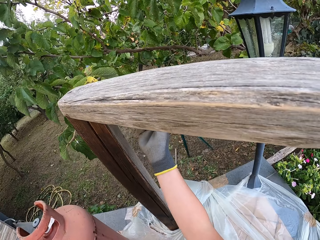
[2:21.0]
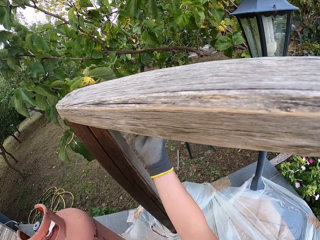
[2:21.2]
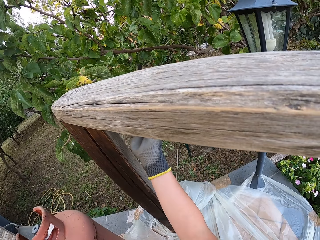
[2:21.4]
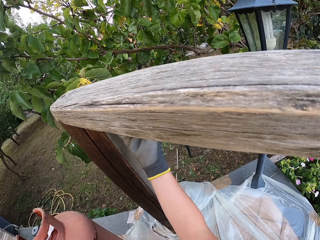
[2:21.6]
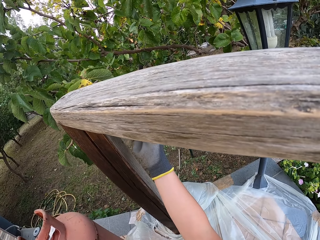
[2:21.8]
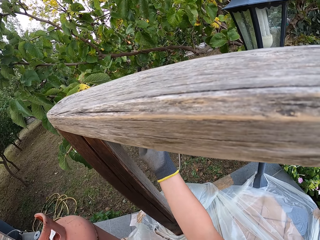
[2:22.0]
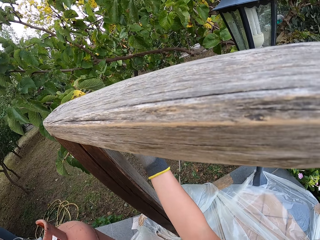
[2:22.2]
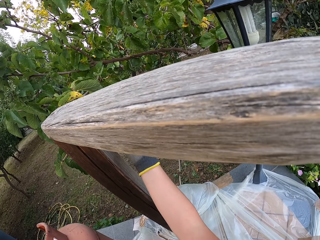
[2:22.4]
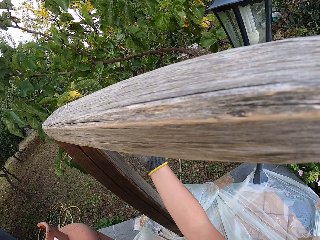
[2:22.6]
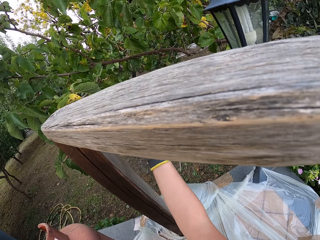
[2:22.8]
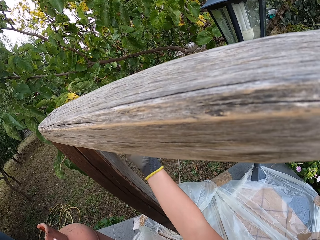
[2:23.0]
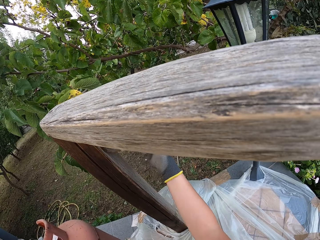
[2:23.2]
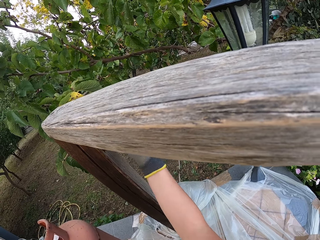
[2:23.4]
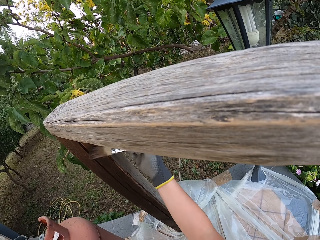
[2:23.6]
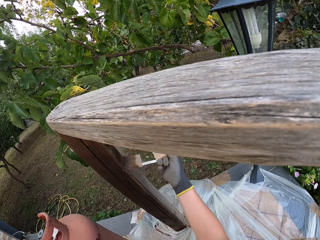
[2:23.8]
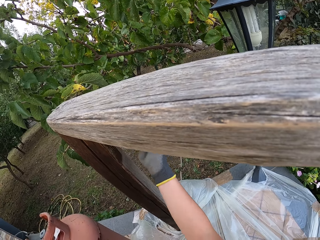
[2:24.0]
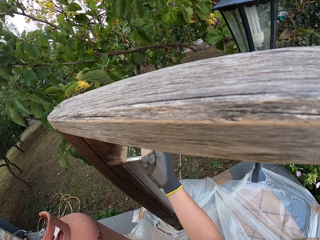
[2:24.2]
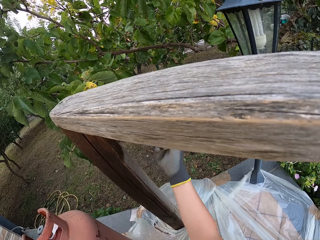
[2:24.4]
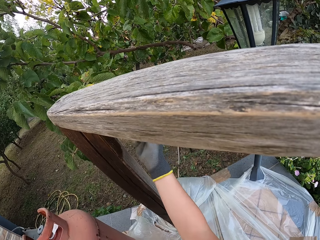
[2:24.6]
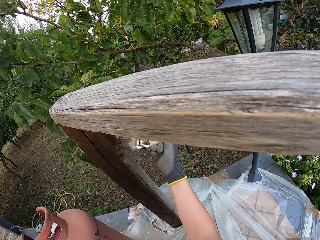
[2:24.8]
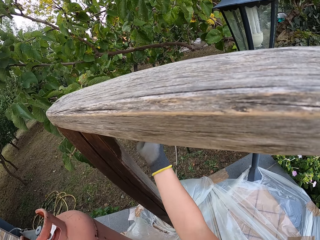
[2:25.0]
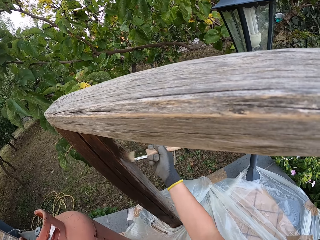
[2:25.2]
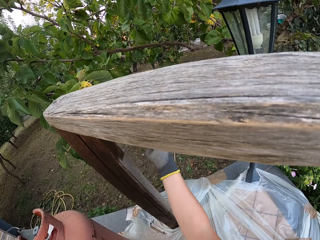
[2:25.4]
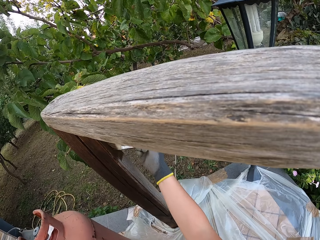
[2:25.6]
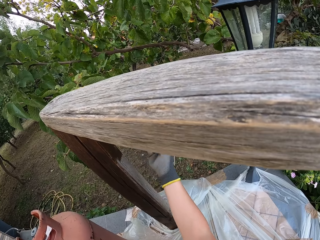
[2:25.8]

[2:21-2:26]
The camera wearer paints the balustrade.

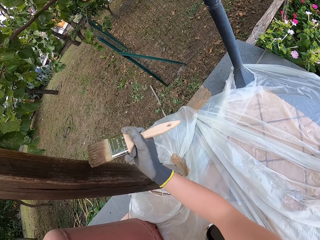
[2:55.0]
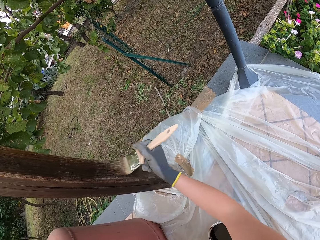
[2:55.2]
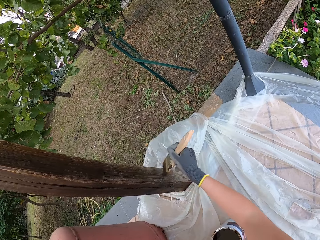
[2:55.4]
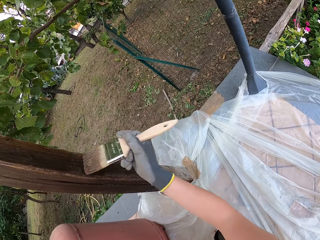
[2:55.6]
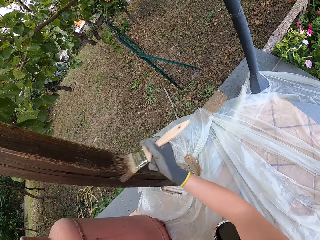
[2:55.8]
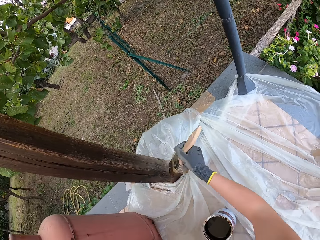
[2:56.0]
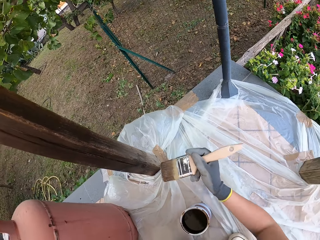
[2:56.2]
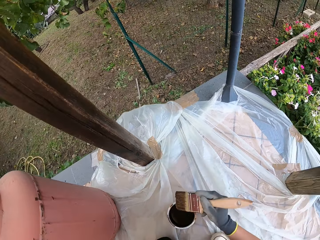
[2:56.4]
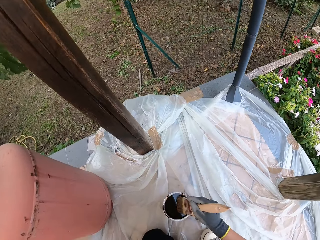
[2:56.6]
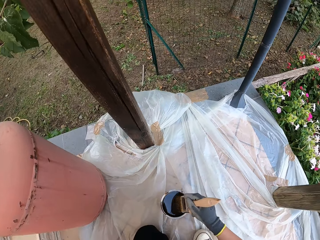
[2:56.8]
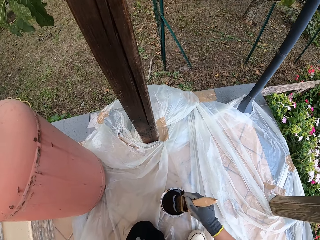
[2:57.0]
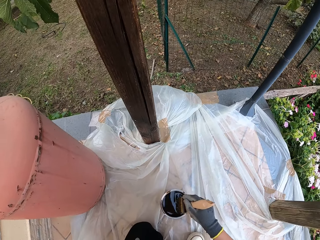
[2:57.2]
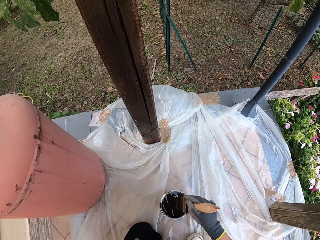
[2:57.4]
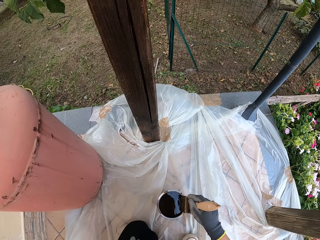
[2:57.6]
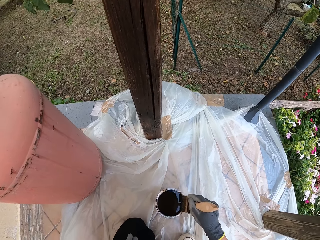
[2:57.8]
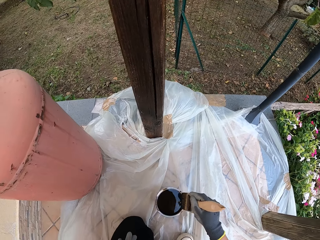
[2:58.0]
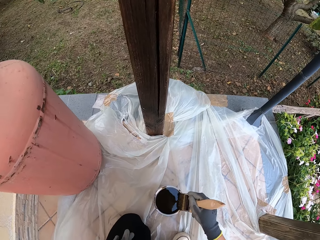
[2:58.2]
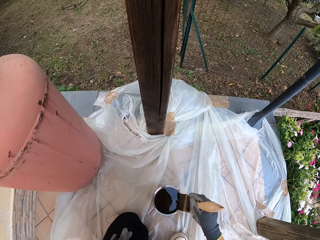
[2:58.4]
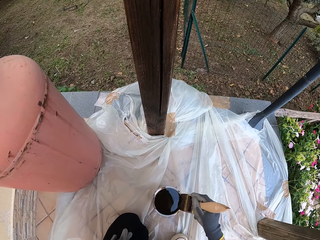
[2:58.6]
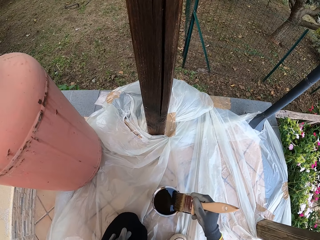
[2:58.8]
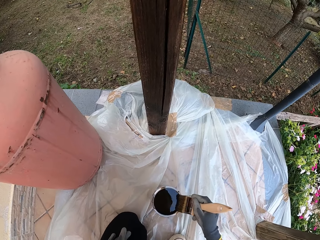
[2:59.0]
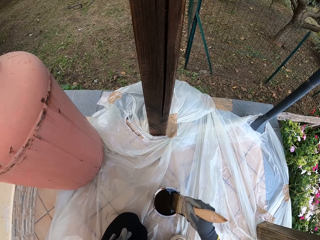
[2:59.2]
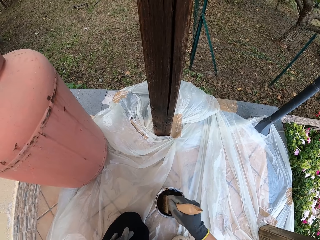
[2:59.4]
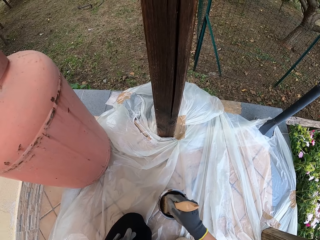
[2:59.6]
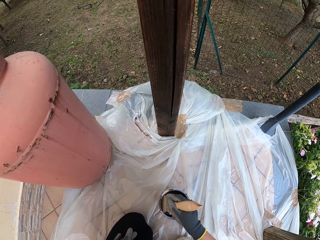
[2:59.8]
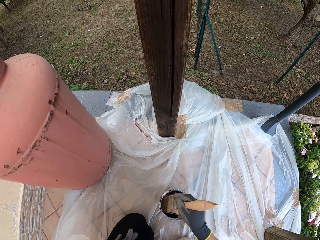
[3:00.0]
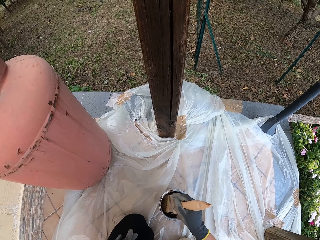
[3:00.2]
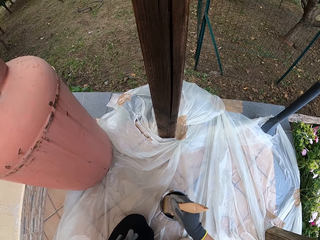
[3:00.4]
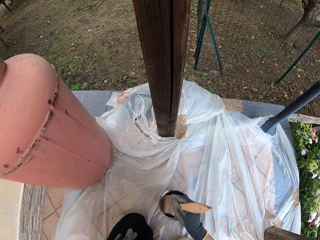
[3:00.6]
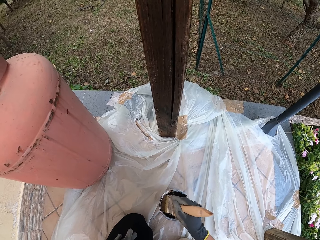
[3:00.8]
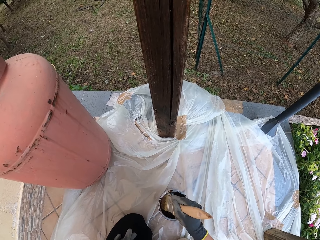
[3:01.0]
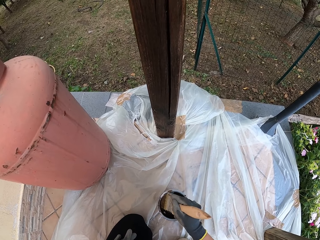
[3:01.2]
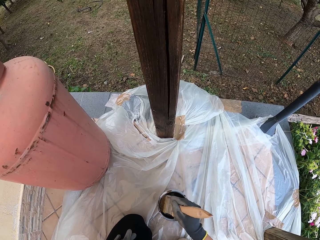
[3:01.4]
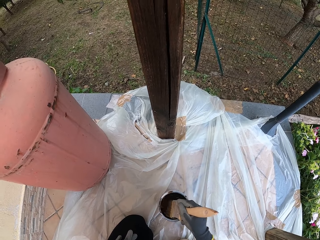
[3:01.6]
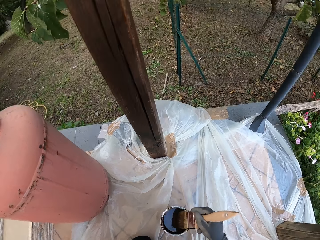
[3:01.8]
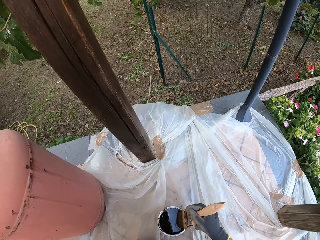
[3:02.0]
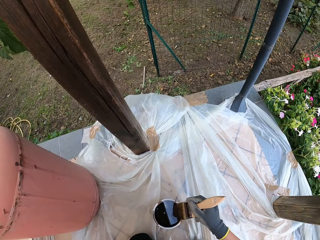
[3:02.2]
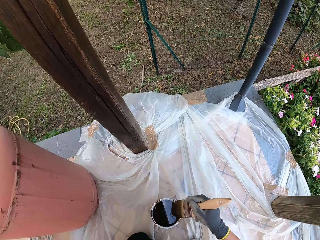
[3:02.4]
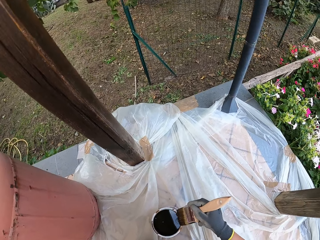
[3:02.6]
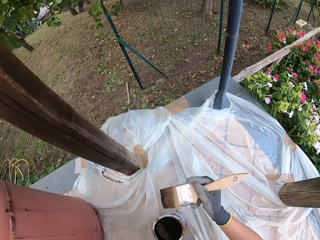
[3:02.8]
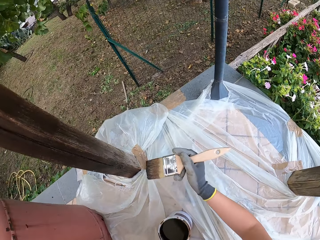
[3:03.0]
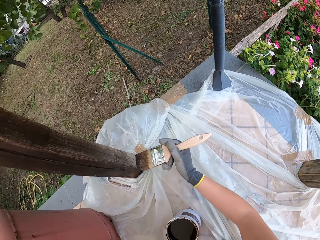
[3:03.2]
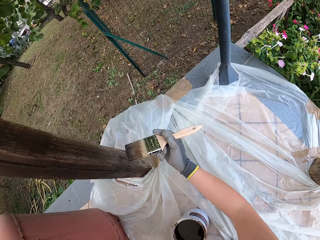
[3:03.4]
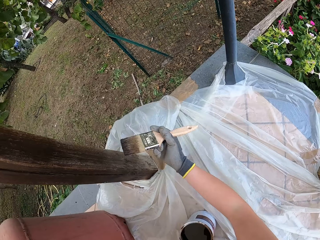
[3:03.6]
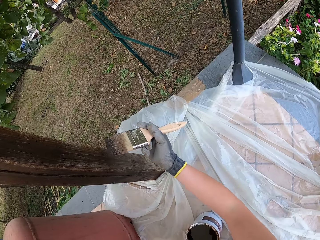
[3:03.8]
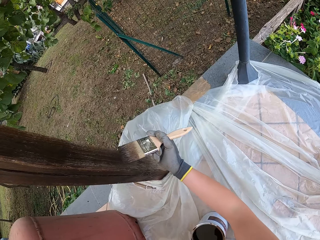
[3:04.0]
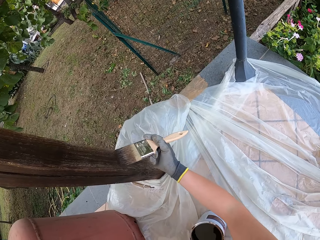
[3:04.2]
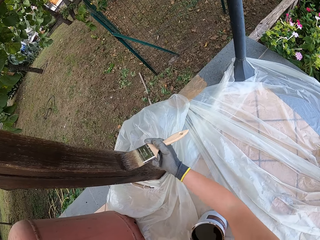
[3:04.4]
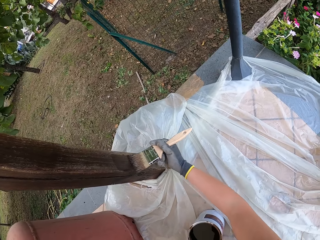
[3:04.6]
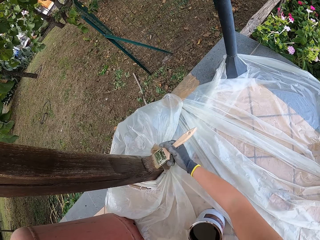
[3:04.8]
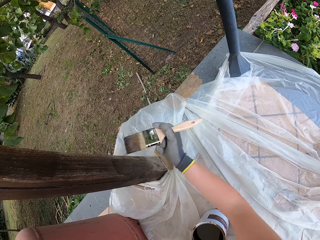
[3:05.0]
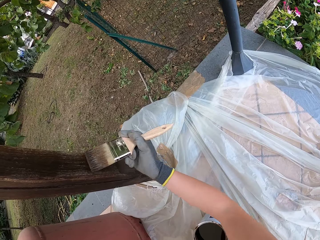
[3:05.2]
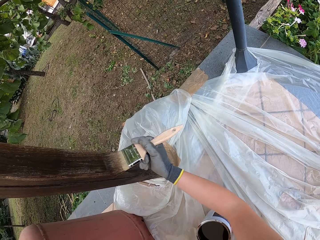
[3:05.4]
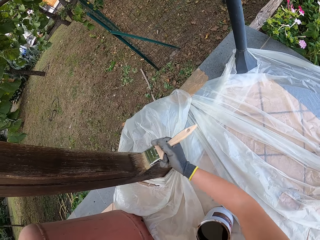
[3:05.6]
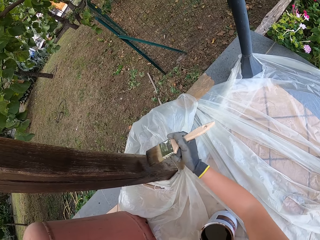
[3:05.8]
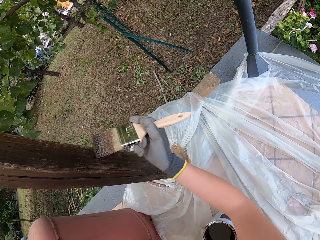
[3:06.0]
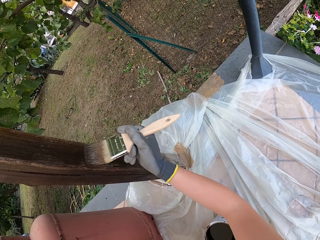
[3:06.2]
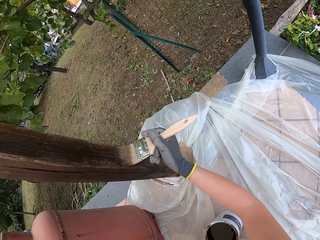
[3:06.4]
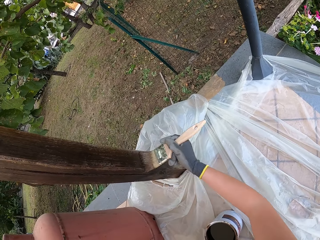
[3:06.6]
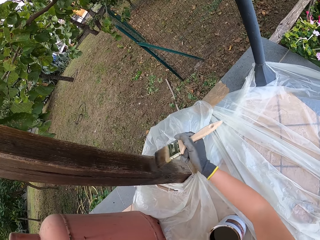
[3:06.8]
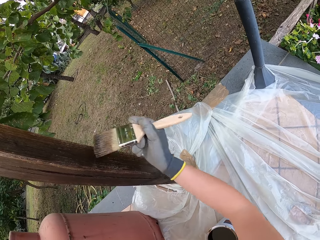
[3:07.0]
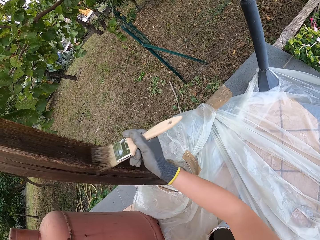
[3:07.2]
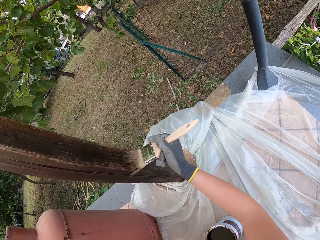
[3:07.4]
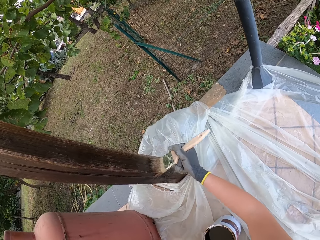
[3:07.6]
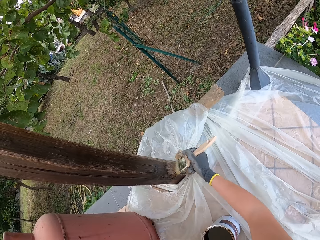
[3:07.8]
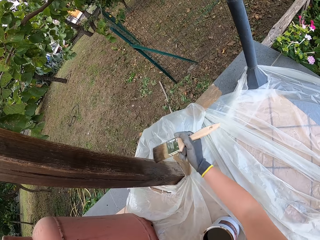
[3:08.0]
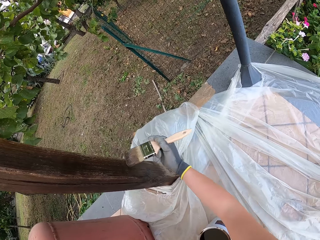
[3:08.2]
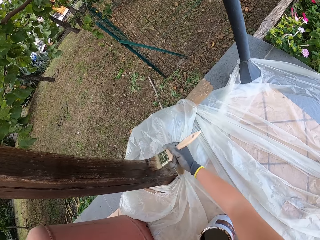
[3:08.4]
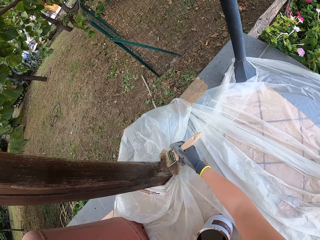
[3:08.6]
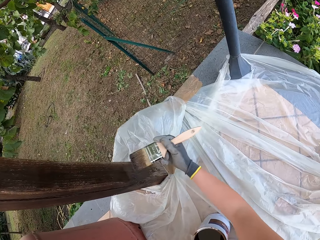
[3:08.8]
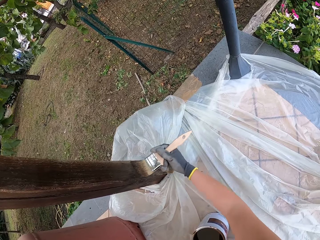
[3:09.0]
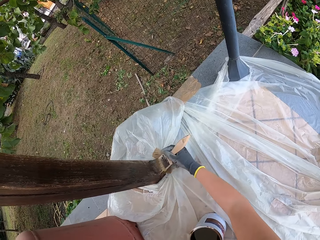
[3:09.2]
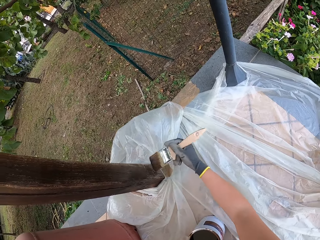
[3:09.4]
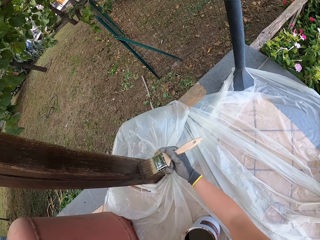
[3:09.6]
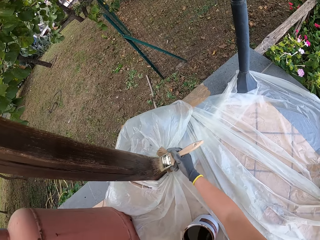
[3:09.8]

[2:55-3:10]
The camera wearer draws paint from the paint can with a paint brush. They paint the balustrade.

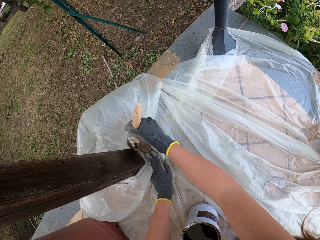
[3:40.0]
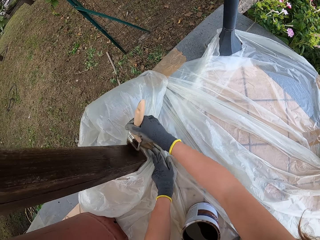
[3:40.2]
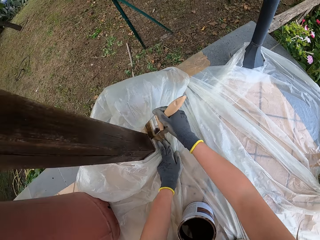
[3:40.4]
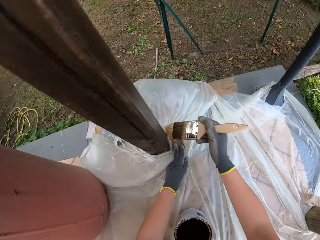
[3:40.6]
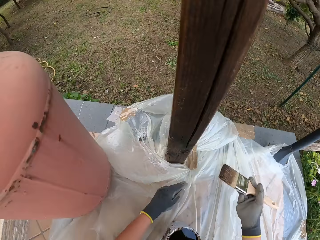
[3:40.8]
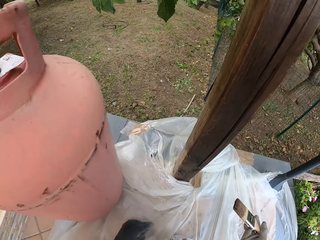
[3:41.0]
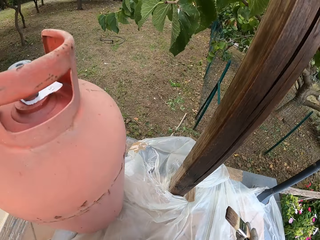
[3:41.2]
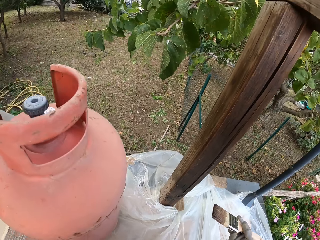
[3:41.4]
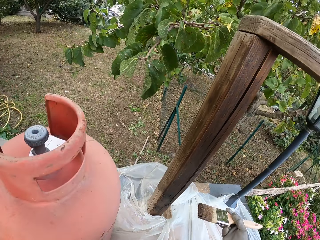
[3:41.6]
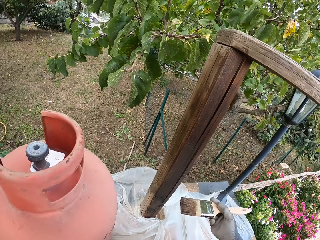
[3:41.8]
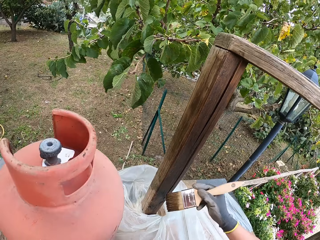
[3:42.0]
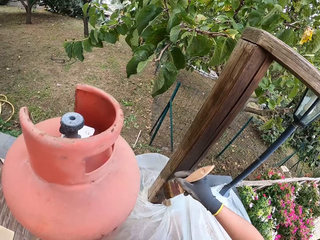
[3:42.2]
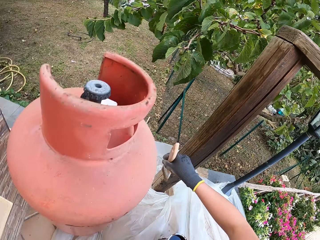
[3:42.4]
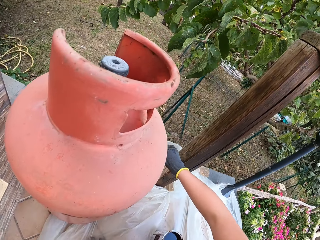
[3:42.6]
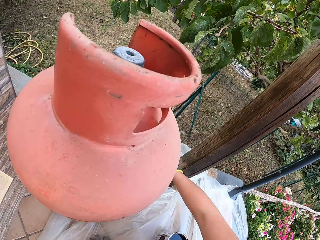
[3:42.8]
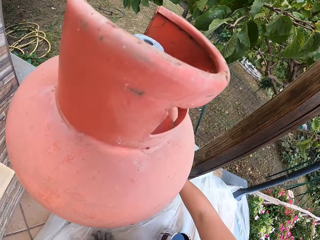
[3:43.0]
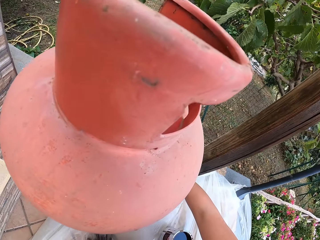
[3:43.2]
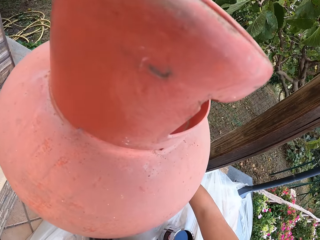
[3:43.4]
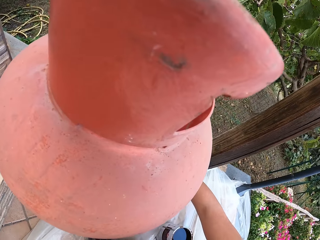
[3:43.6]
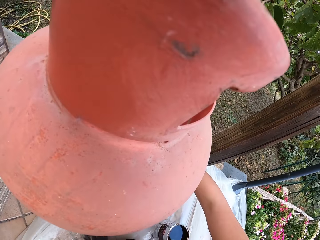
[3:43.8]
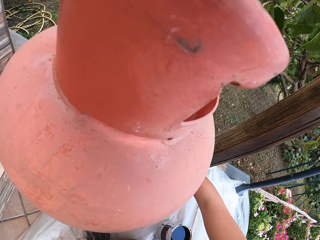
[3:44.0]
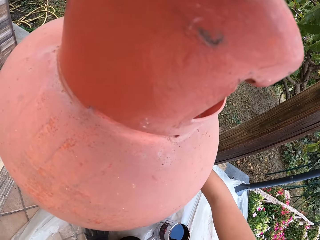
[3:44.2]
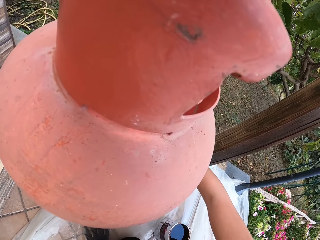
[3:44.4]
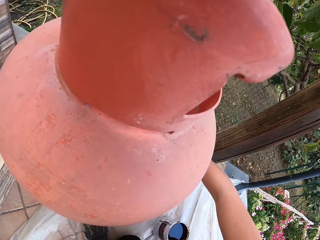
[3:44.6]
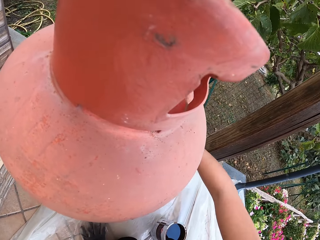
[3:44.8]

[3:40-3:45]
The camera wearer removes her left hand from the nylon. She holds the paint brush and paints the balustrade.
